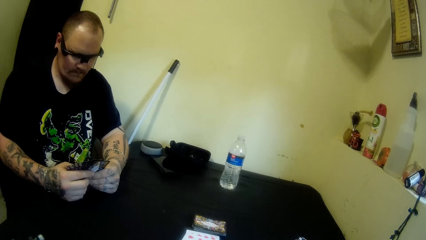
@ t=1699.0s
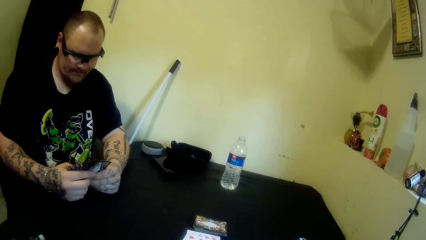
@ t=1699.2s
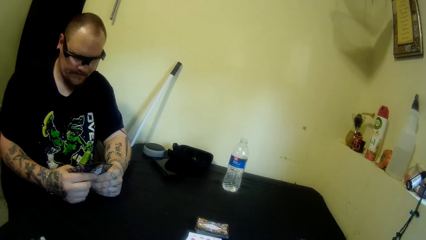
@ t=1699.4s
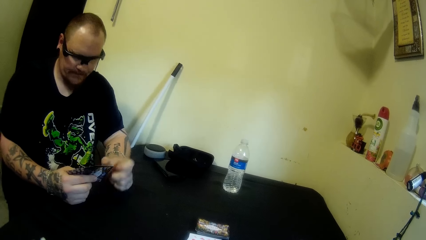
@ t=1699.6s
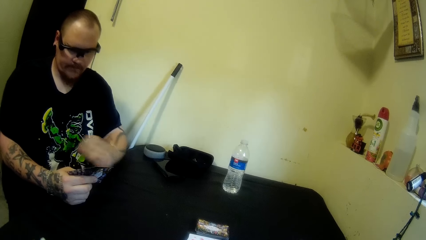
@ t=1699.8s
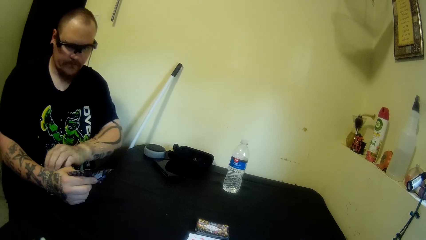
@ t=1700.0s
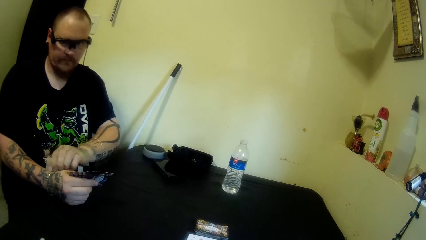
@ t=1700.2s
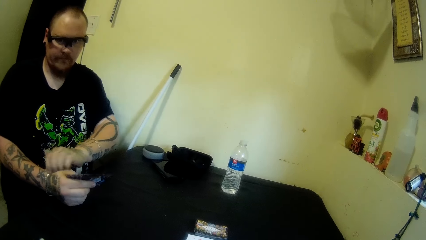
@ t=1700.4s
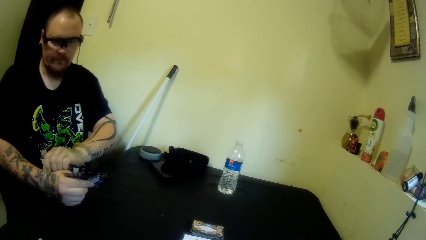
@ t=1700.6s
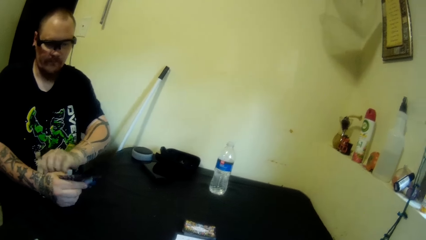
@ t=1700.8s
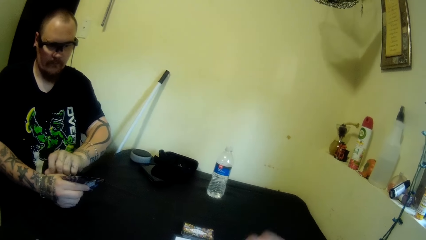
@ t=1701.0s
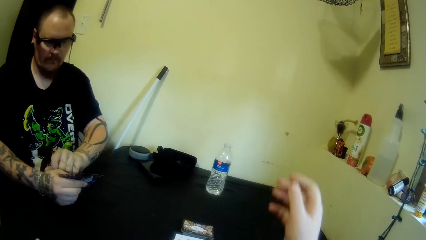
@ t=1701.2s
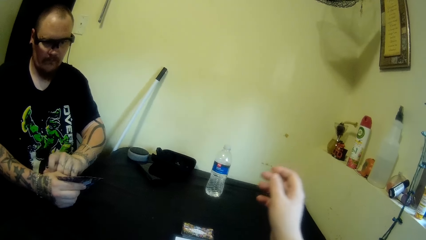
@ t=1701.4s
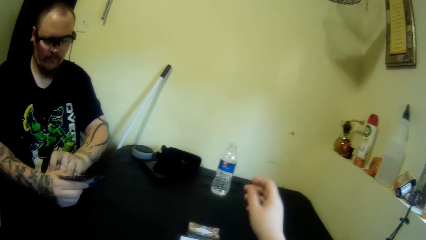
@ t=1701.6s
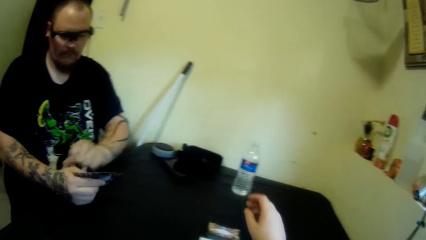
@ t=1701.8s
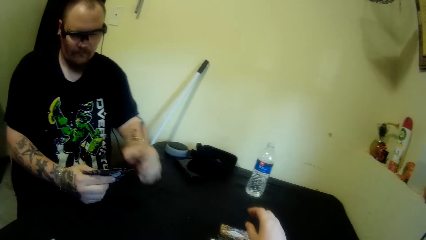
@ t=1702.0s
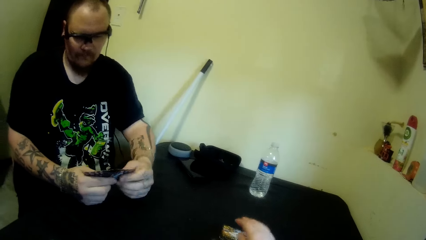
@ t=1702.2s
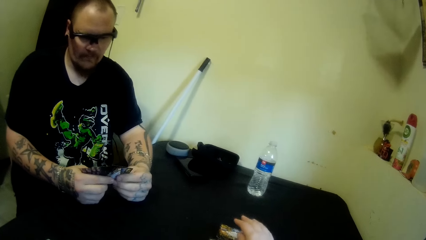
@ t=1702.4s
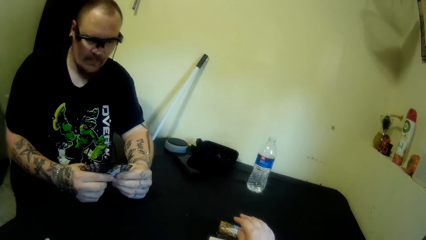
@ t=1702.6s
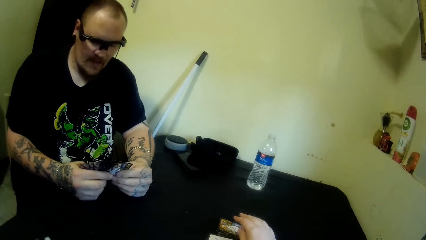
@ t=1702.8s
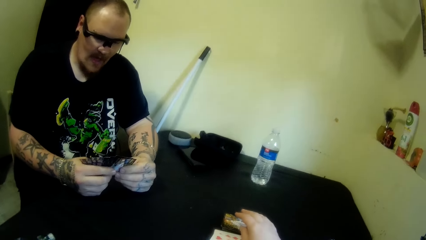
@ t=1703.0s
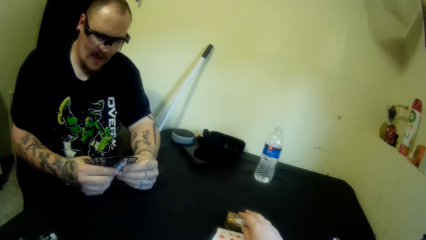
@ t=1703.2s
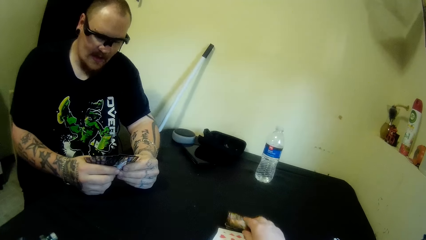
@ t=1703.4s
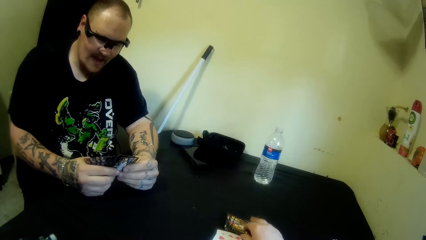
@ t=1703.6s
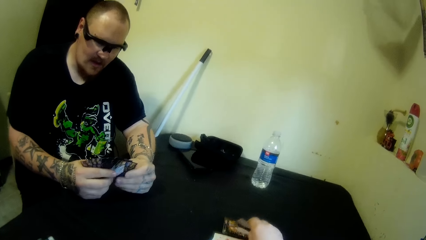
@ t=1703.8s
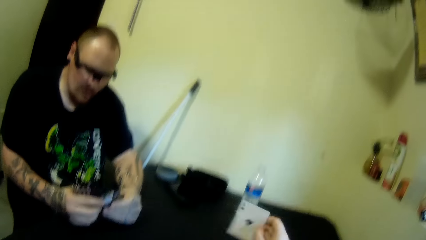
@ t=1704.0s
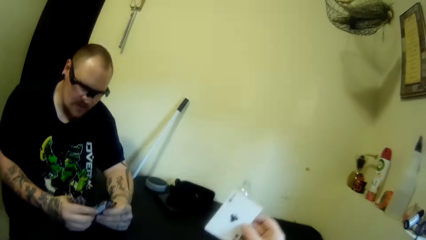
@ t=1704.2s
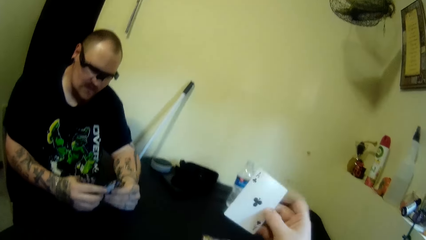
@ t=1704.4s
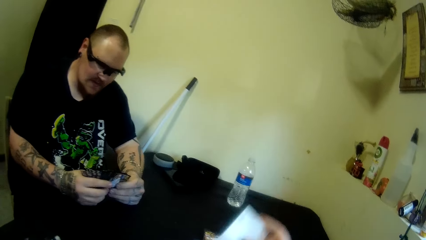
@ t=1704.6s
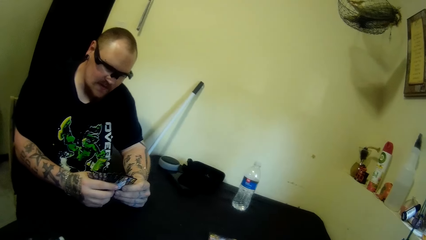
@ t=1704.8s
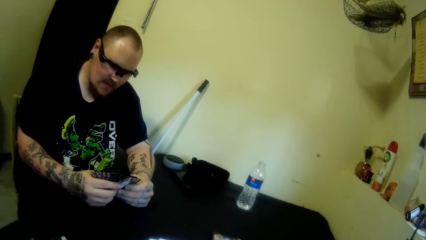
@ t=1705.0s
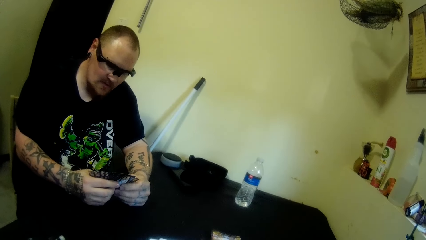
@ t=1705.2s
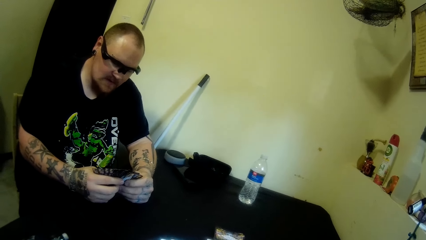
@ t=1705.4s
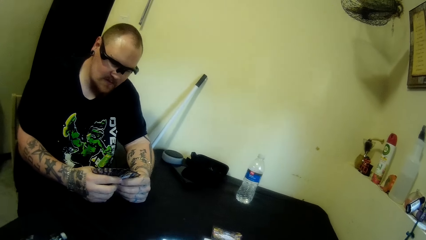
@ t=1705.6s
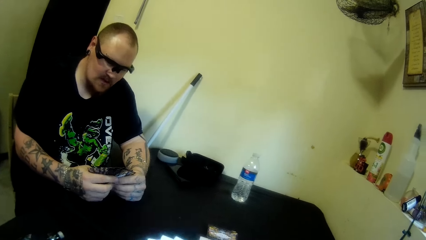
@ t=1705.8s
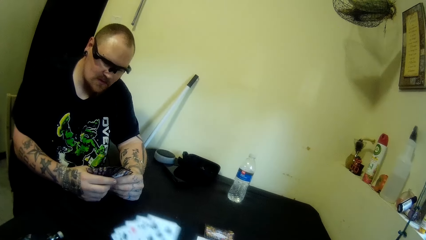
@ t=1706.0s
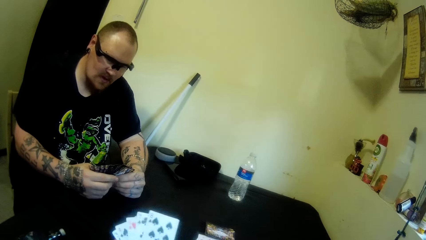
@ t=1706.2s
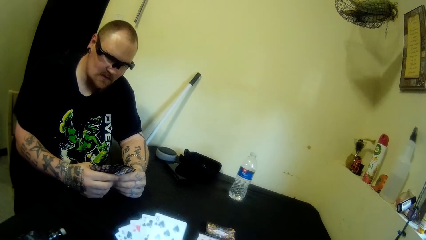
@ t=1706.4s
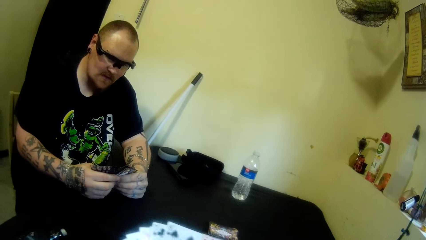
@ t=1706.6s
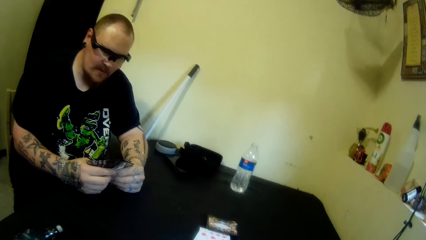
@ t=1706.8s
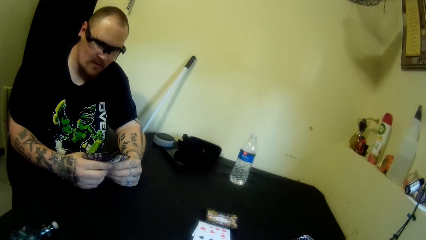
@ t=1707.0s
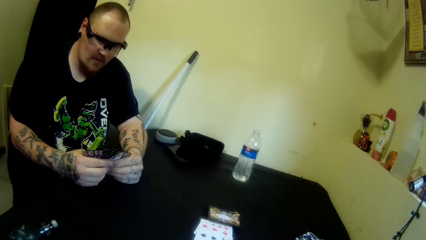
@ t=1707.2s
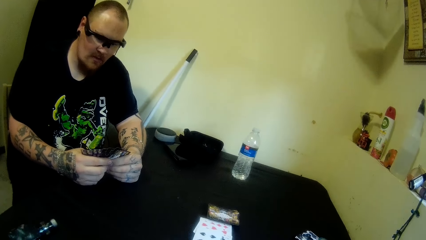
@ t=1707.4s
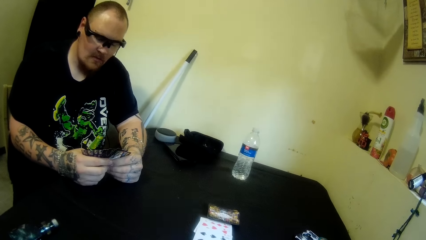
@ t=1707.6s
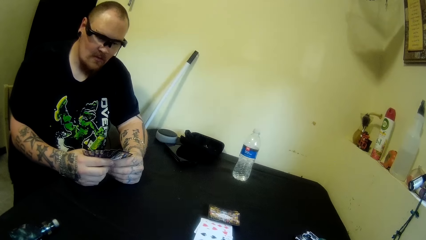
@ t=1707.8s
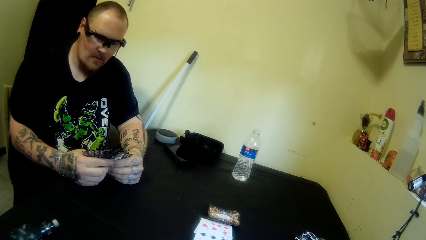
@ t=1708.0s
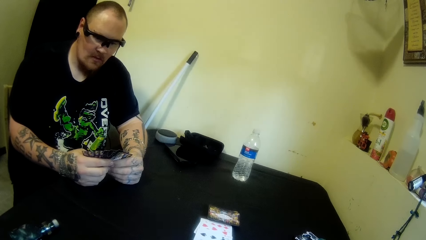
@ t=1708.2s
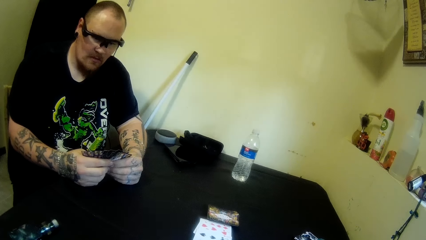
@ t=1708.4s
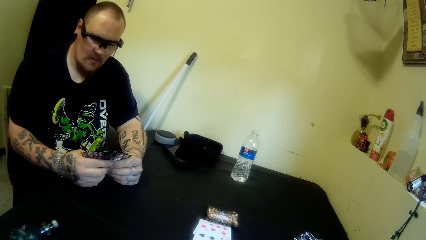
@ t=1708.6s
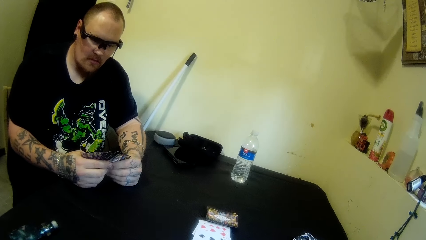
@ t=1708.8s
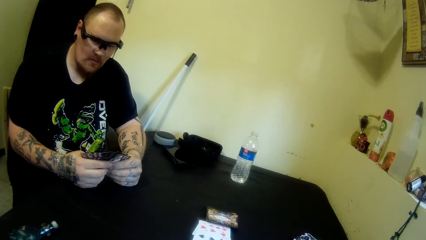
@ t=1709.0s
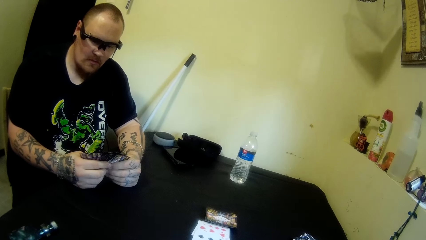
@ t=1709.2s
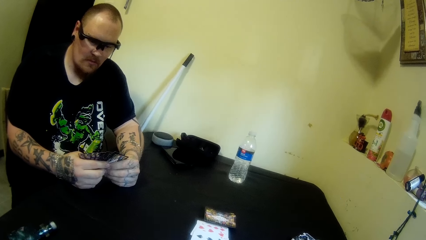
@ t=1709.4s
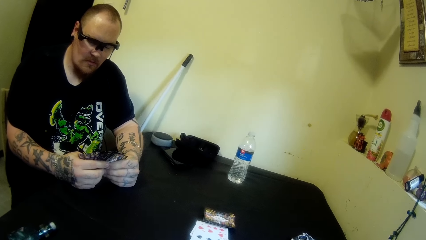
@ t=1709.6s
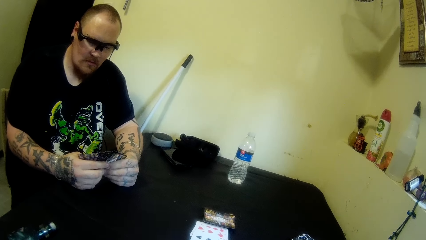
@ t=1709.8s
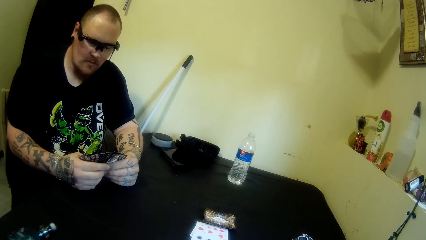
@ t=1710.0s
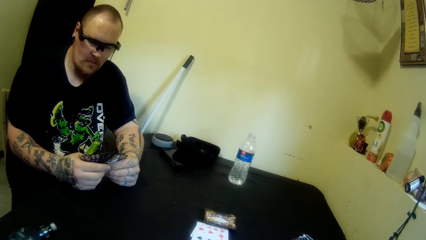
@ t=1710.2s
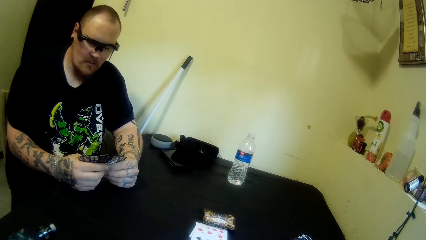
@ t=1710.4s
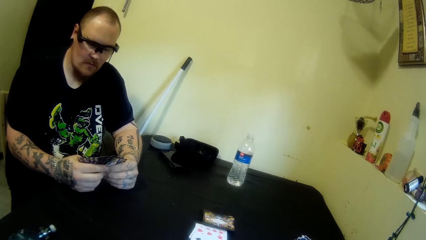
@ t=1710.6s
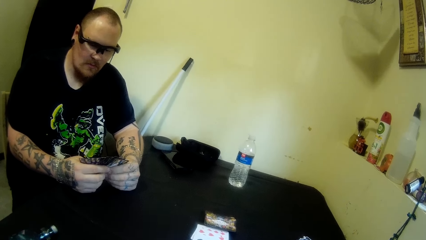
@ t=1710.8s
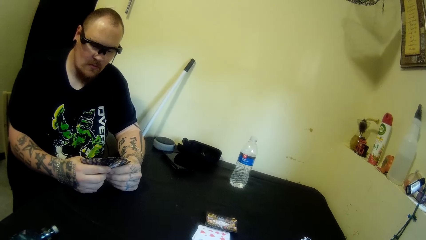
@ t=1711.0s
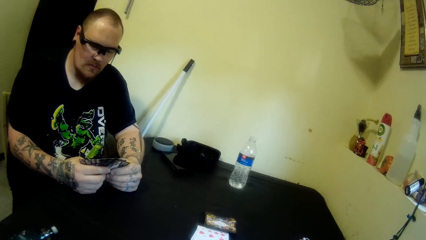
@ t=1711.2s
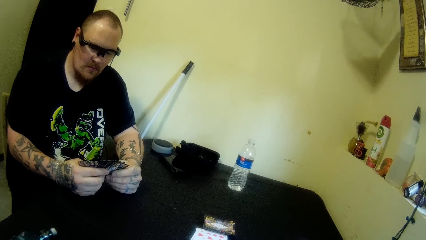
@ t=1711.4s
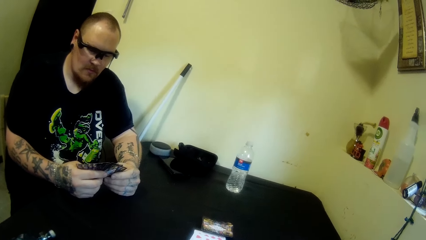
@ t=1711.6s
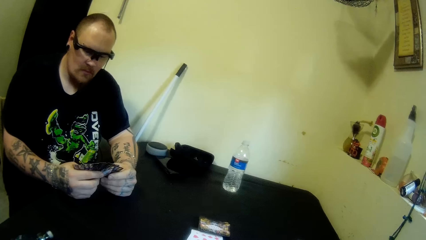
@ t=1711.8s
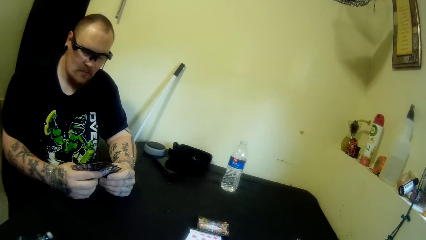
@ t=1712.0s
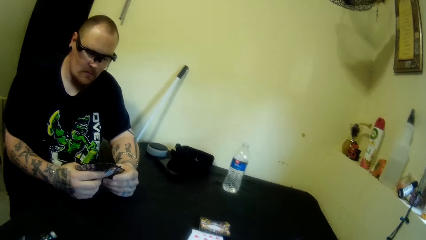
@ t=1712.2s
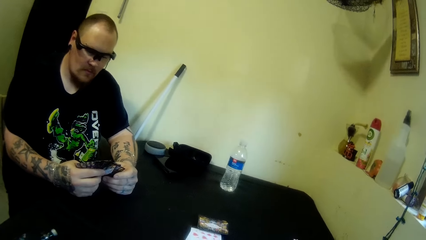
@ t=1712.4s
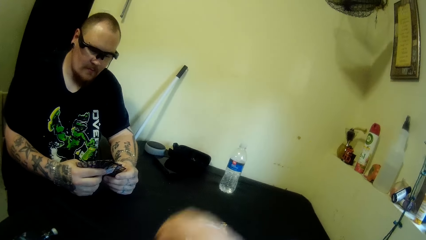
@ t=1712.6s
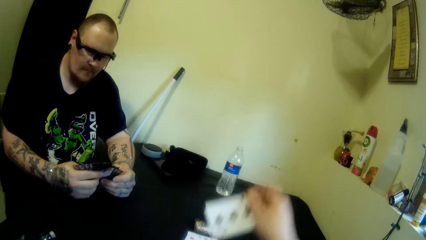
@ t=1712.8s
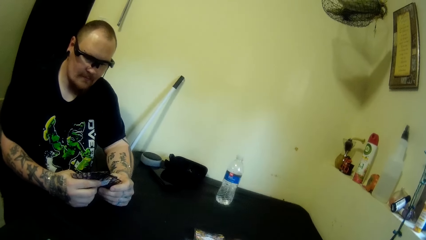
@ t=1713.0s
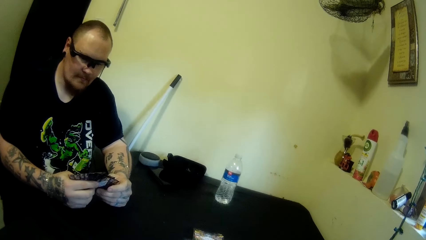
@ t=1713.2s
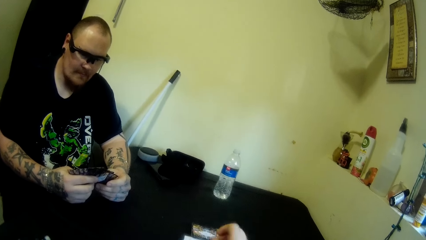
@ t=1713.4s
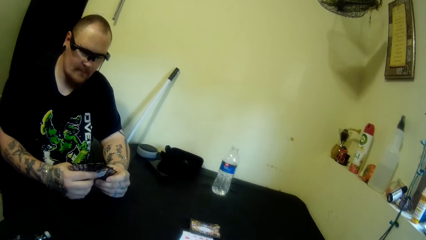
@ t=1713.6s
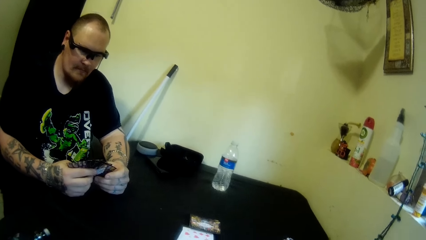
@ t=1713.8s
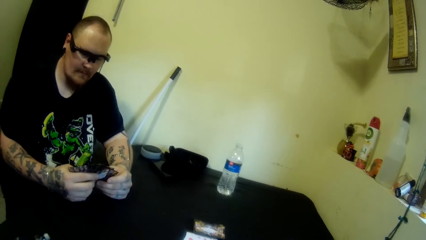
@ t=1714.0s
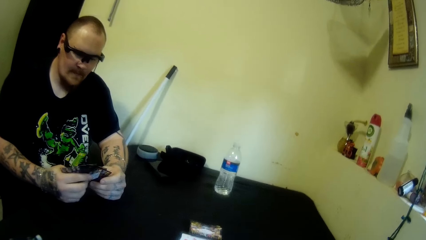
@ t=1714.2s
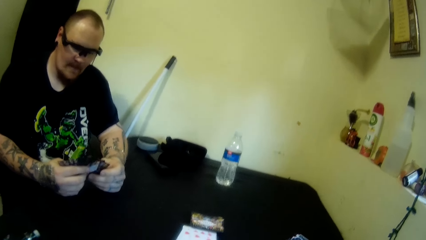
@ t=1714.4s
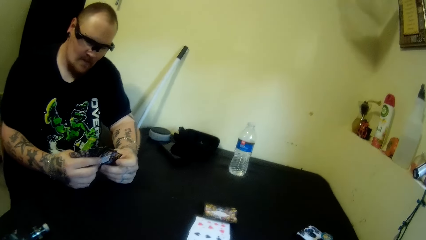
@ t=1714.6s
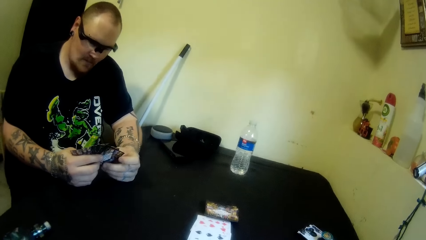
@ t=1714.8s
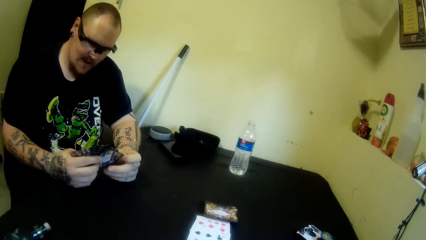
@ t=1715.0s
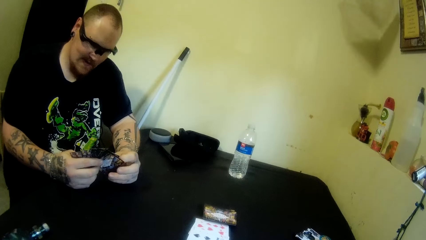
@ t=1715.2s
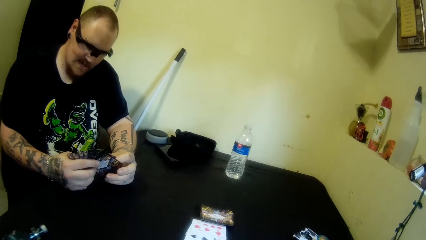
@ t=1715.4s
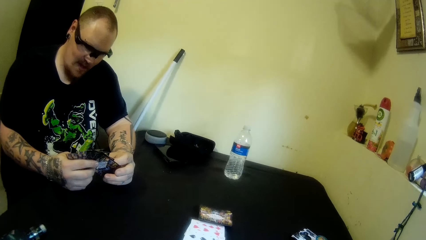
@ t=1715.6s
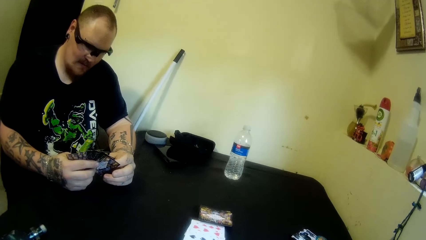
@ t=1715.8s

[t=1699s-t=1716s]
A man pulls his hand off the cards. The man scratches his right hand with his left hand. The camera wearer picks up a card from the table. The man talks to the camera wearer and holds the cards with both hands. The camera wearer holds the cards. They drop the card on the table. They pick up the card.
